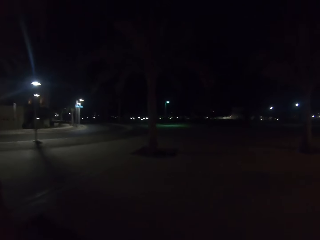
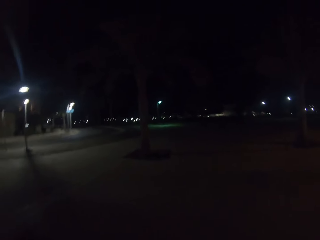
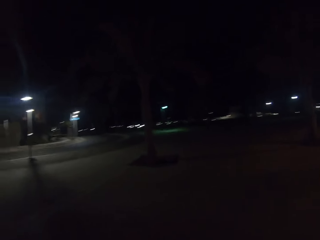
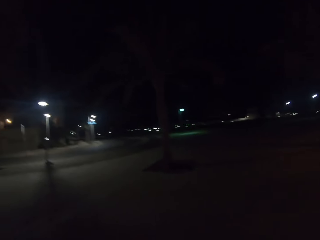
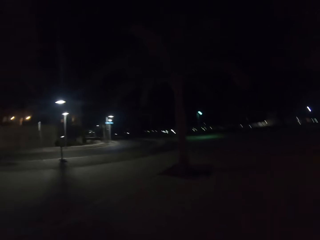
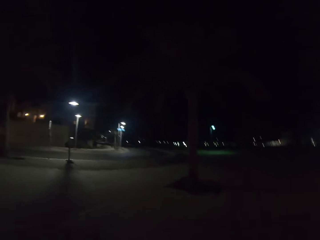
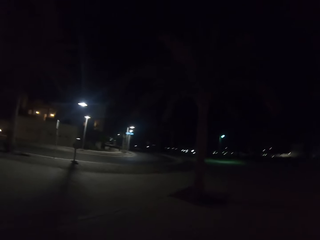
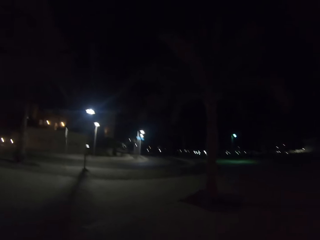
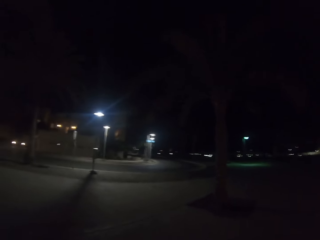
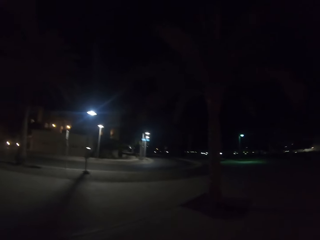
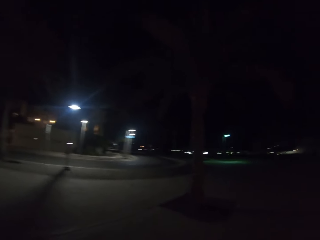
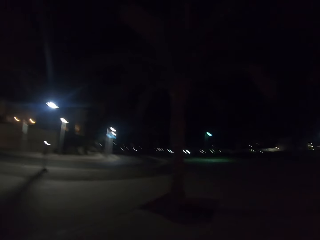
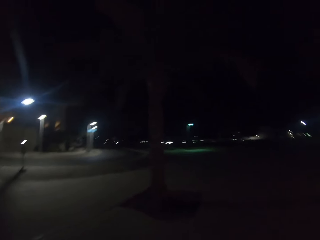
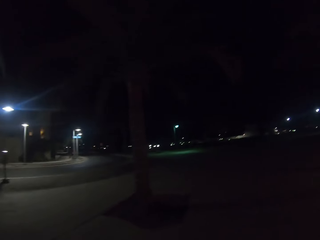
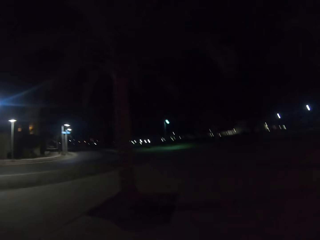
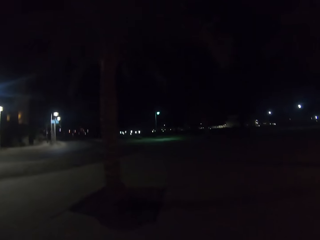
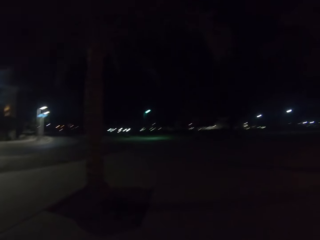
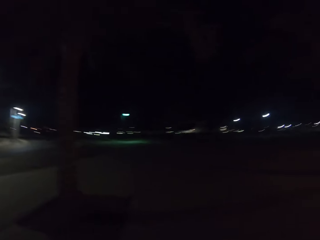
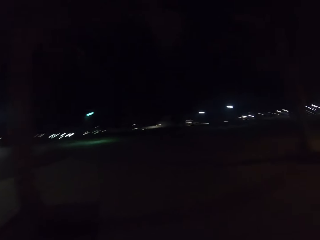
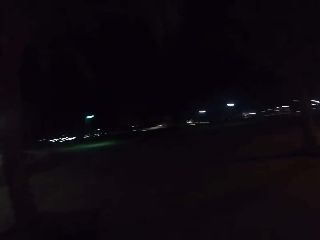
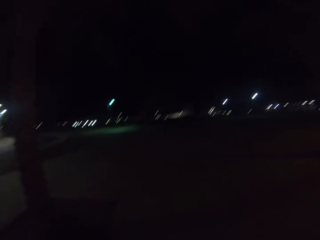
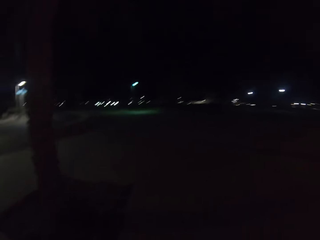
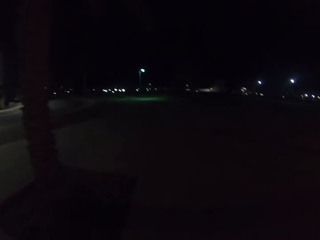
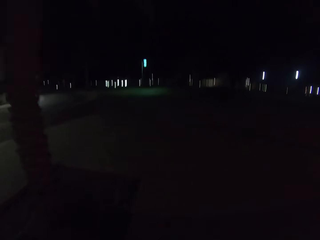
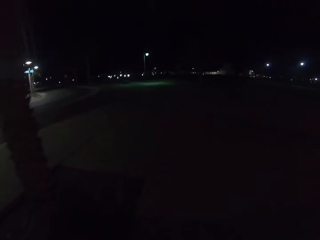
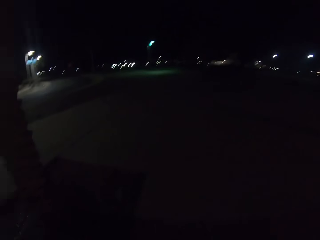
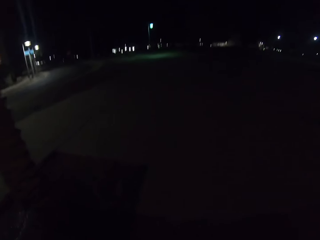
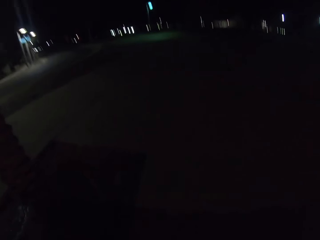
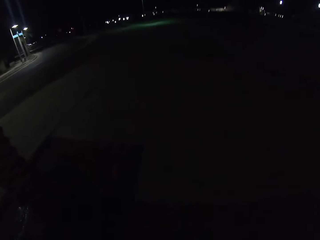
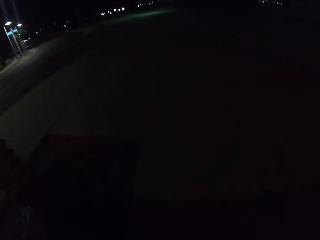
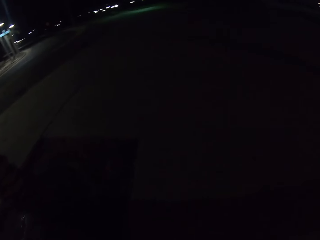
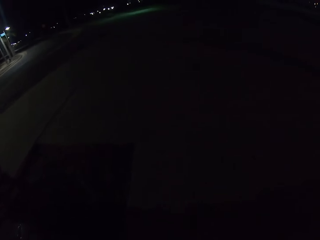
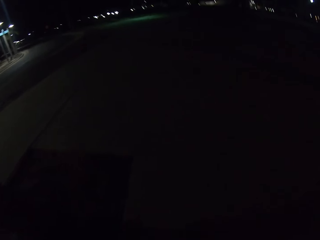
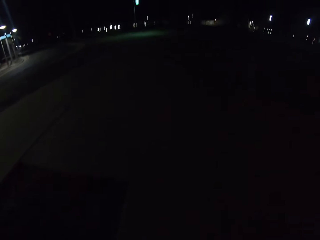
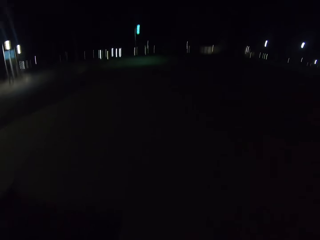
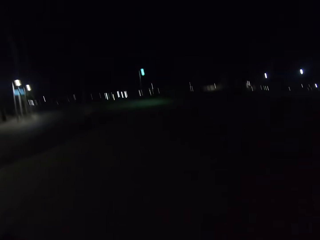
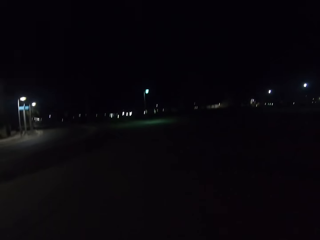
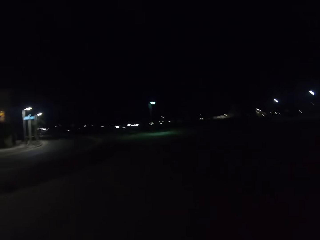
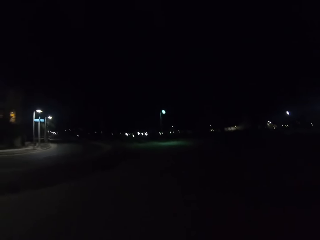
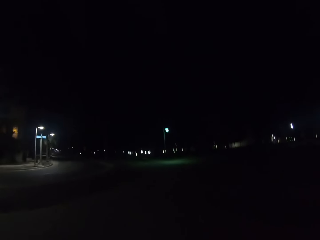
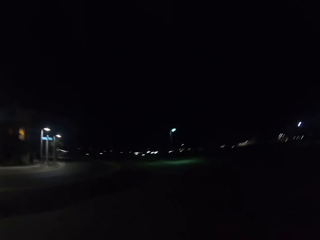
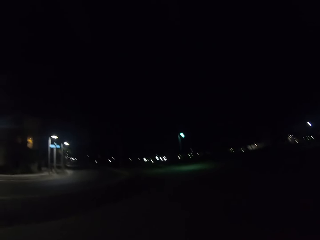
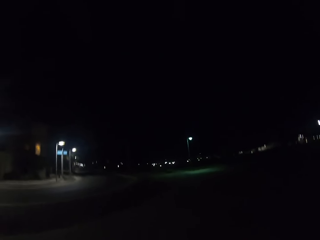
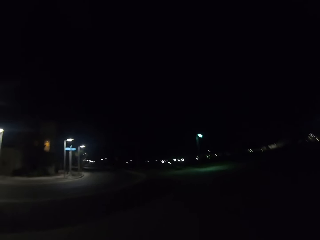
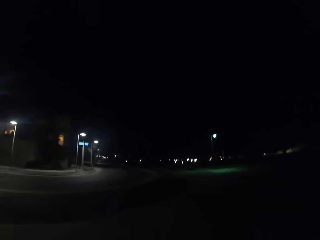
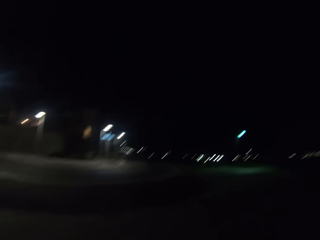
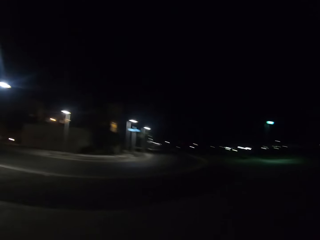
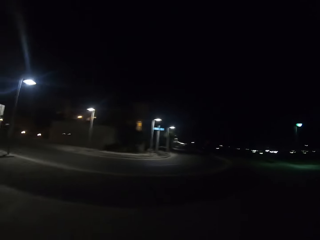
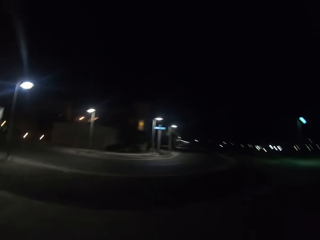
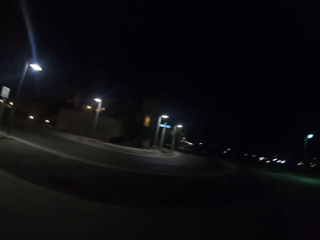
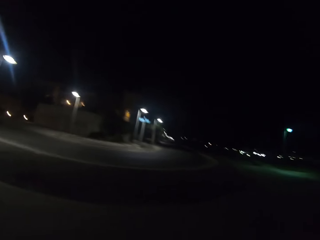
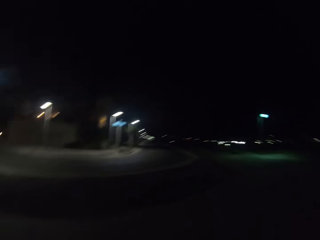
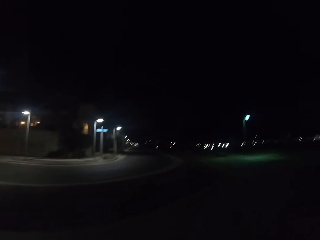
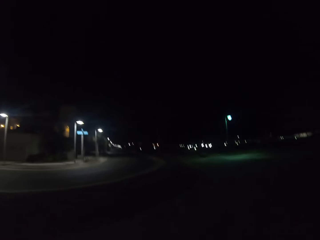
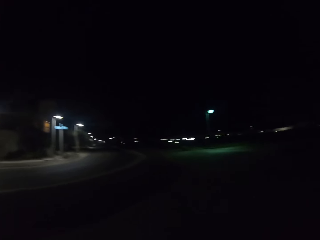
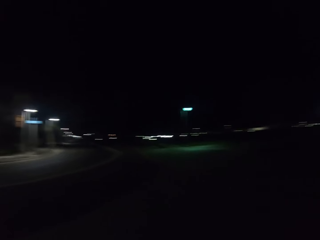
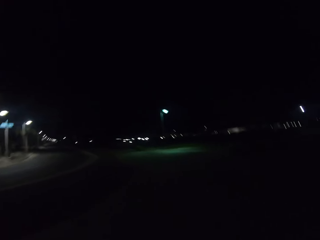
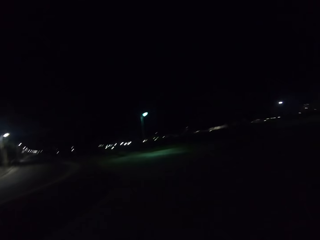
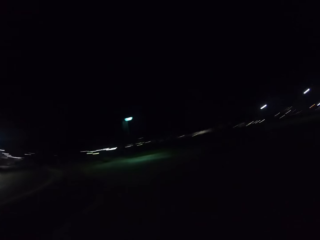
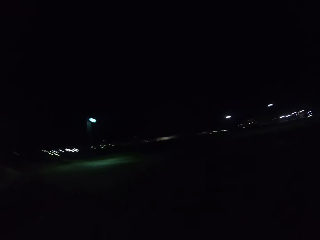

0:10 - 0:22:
The camera wearer walks along the pavement. They stare down. They look around.

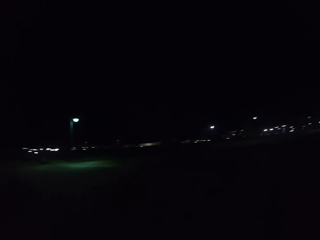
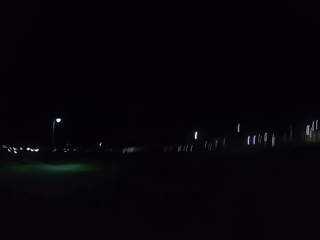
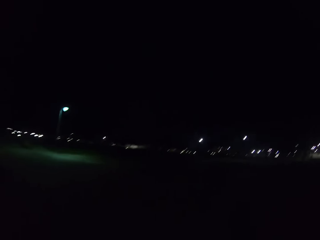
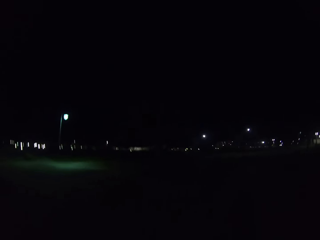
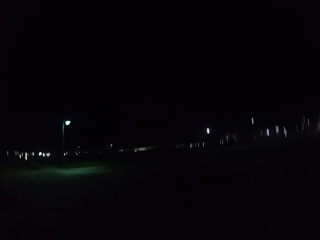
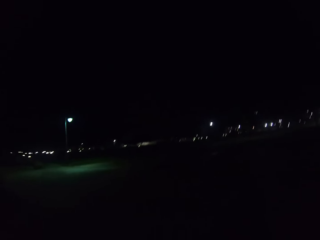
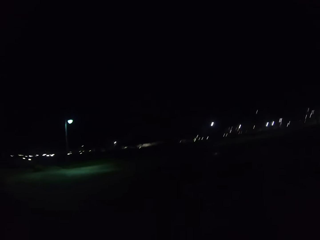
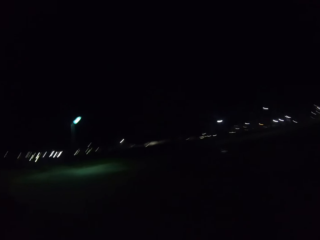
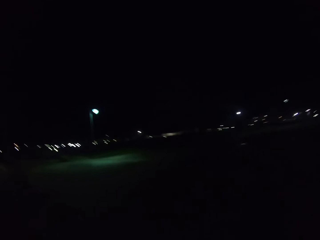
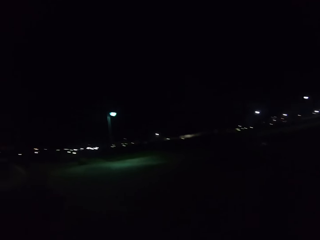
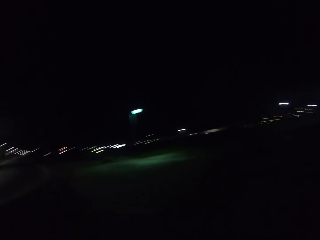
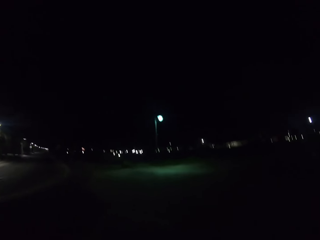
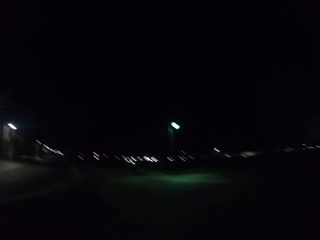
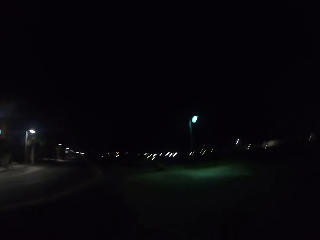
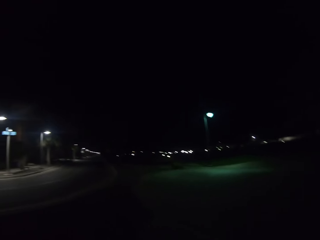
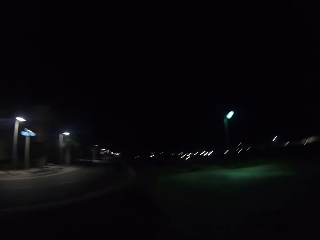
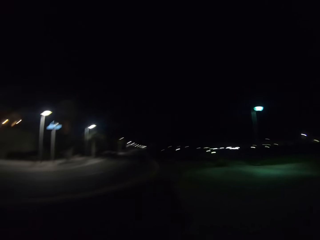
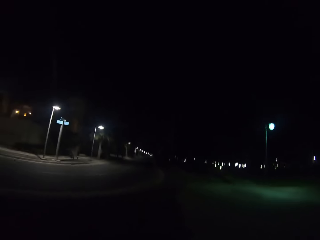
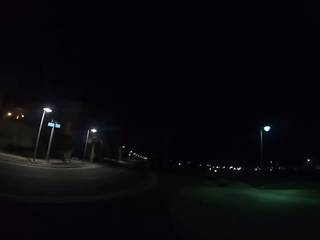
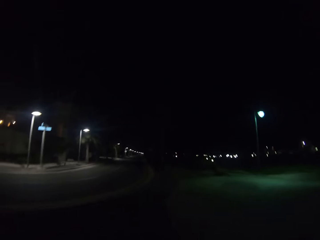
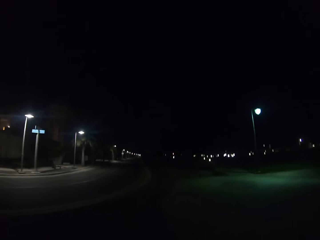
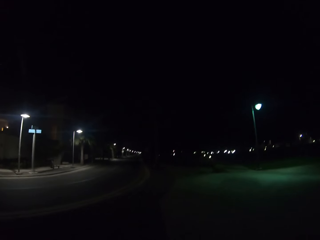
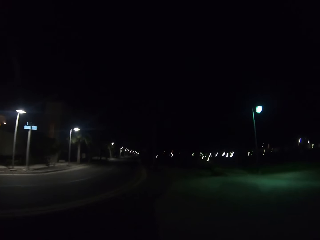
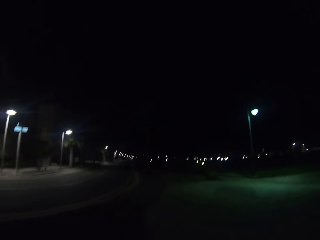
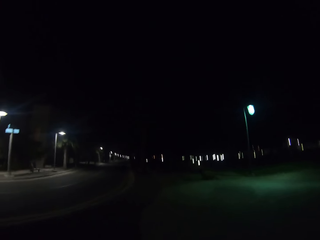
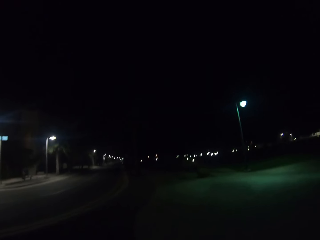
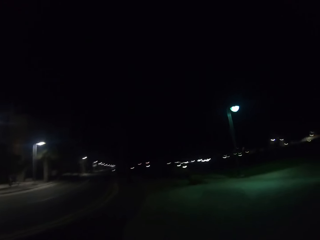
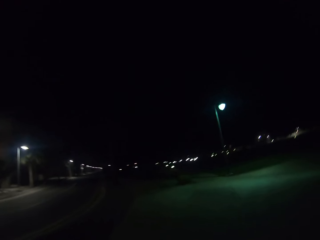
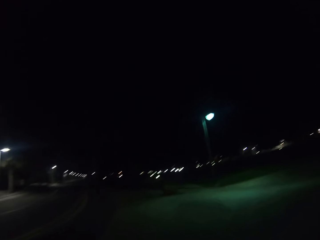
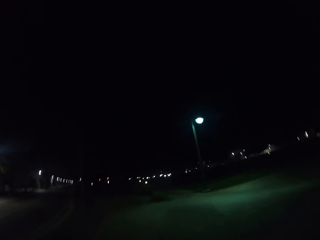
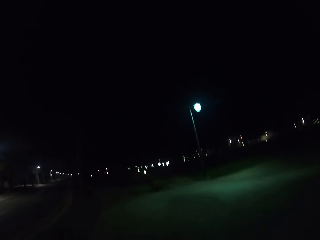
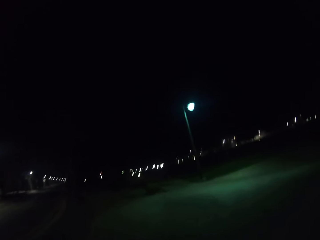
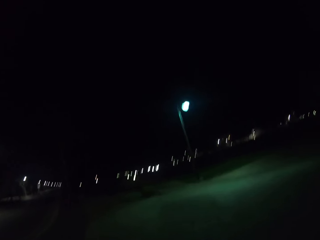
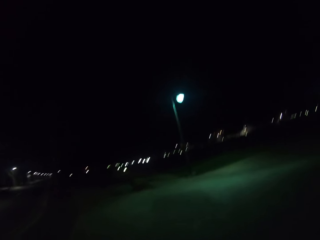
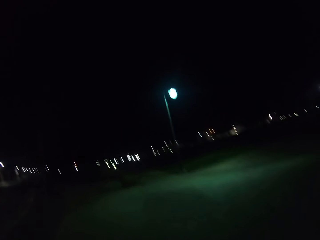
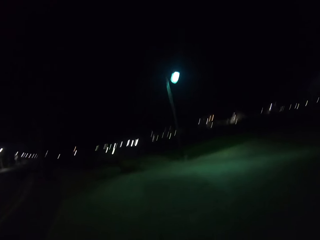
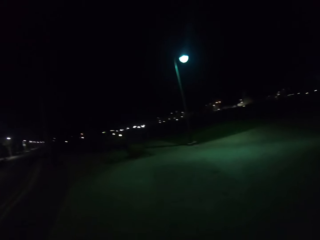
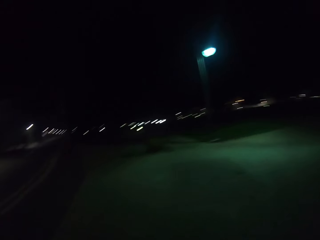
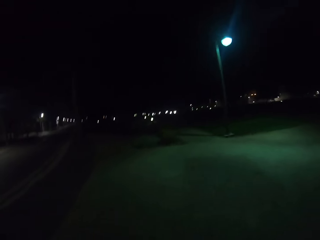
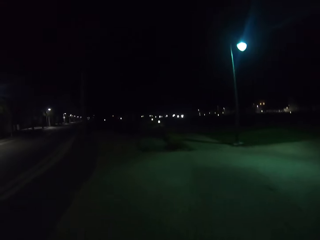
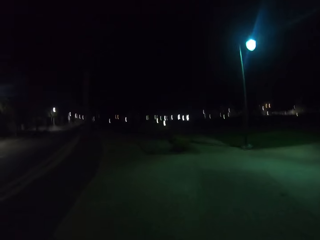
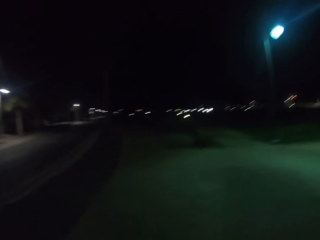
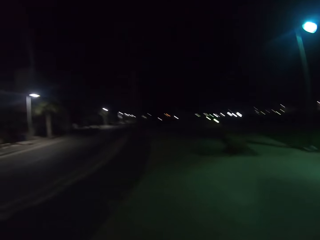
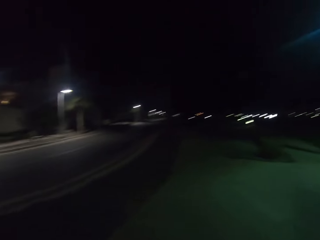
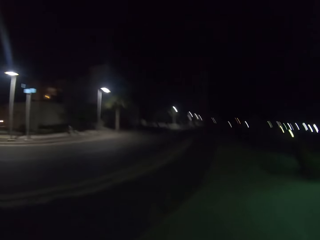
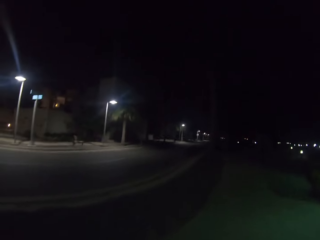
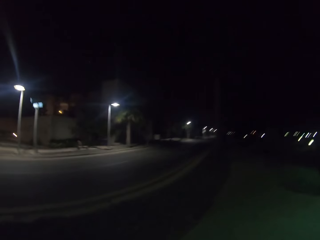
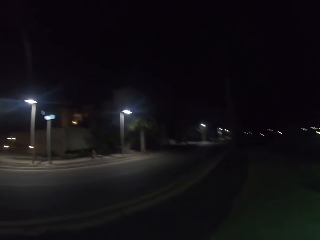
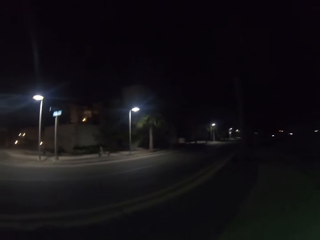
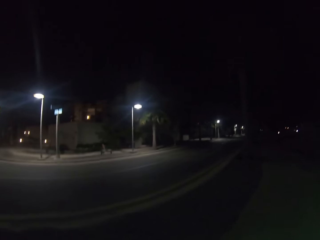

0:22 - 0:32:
The camera wearer walks on the sidewalk.
